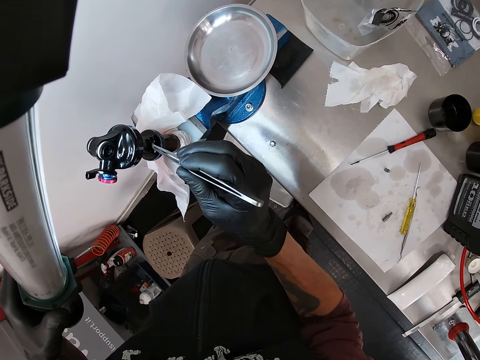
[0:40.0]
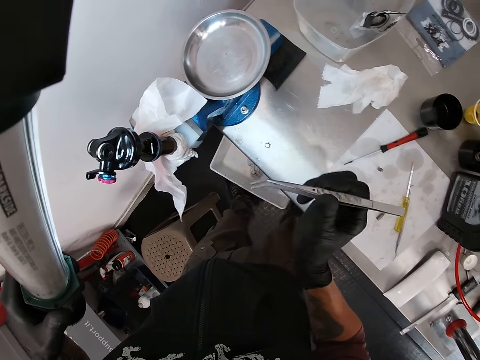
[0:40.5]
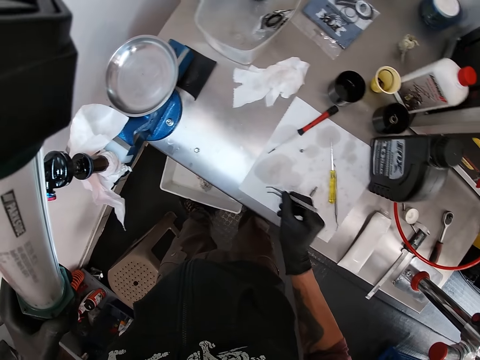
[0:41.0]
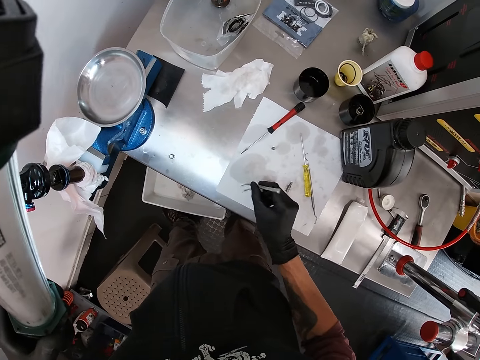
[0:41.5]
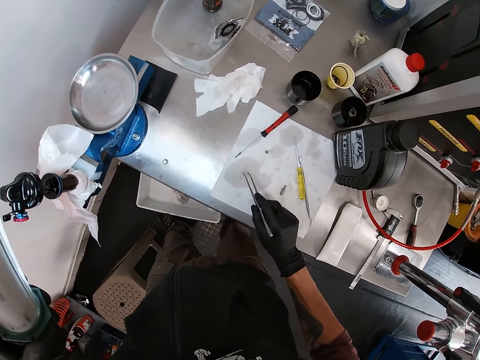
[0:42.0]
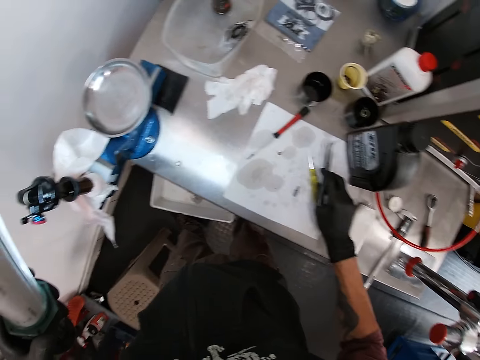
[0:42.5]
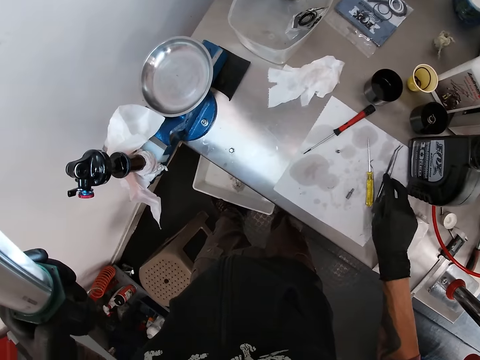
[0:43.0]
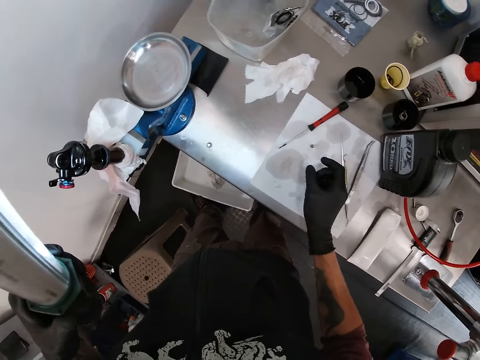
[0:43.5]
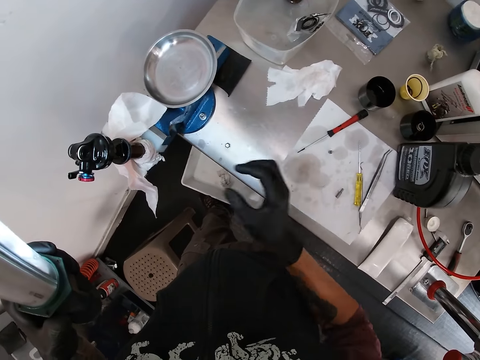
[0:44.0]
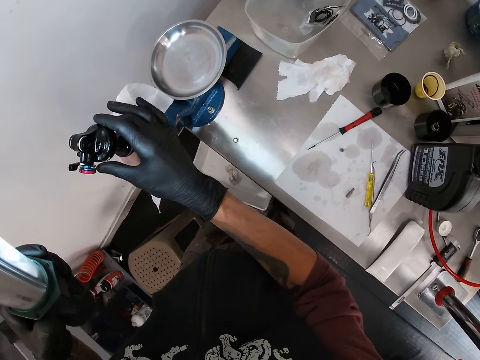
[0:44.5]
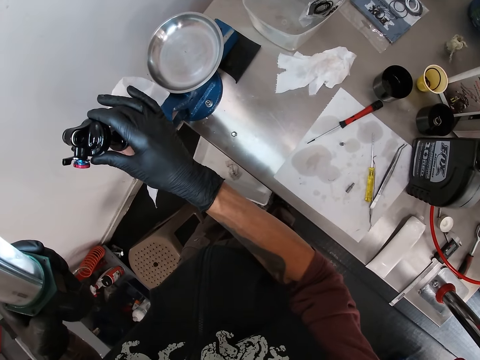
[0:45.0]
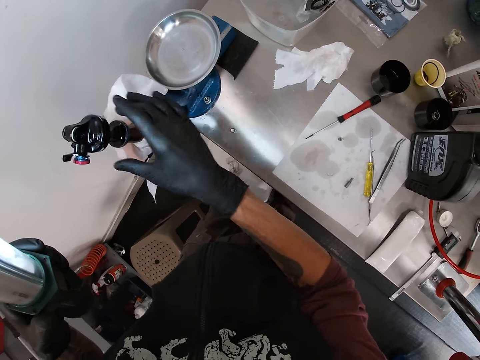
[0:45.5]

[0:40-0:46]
The camera wearer hits the tips of the picker on a white paper on the table with his right hand. He drops the picker on the paper on the table with his right hand. He holds the axle with his right hand. He touches something.

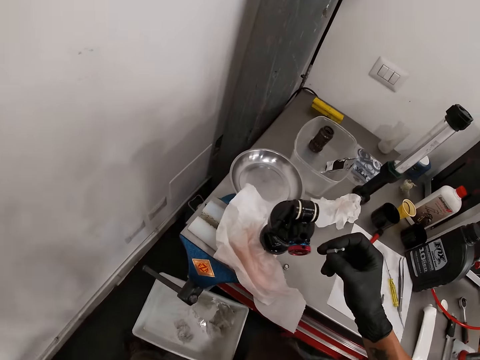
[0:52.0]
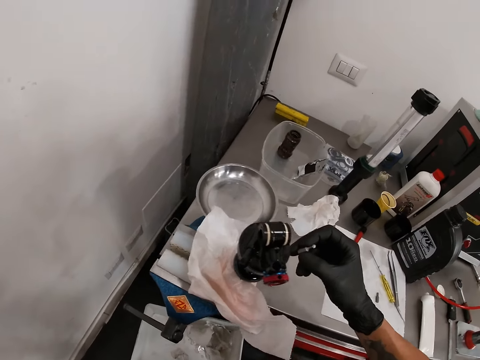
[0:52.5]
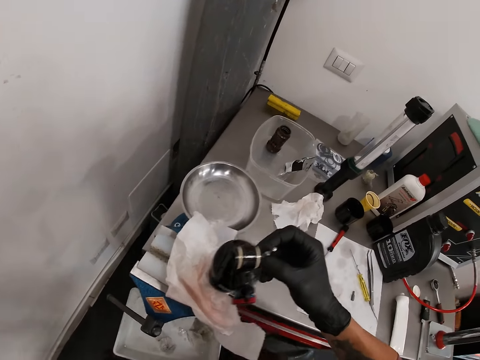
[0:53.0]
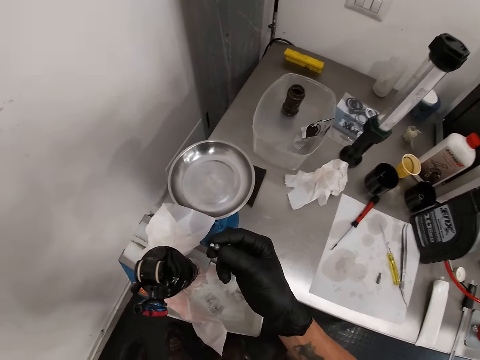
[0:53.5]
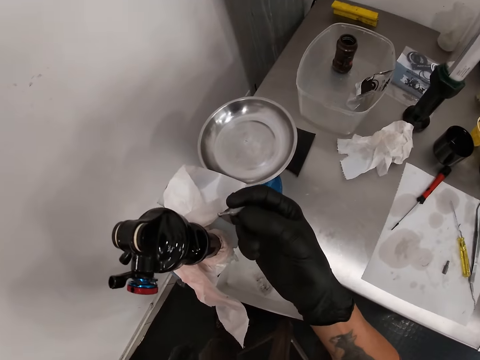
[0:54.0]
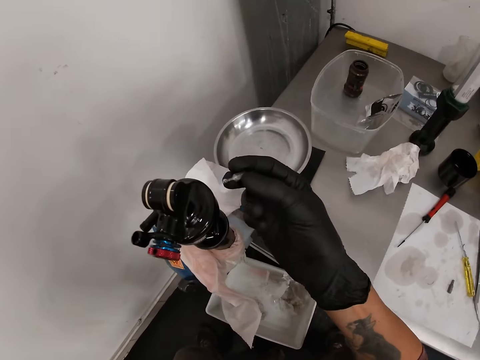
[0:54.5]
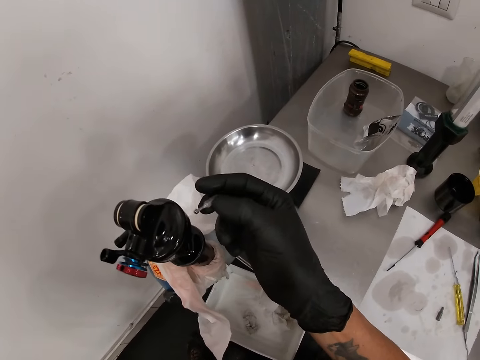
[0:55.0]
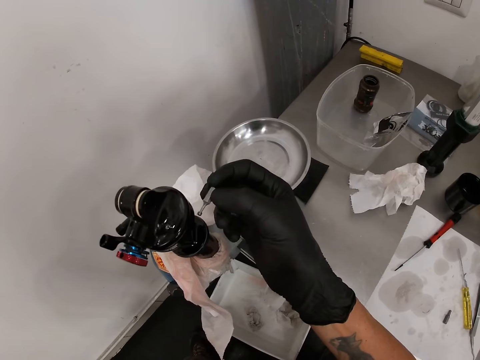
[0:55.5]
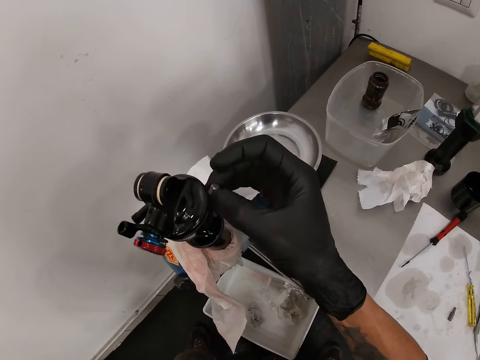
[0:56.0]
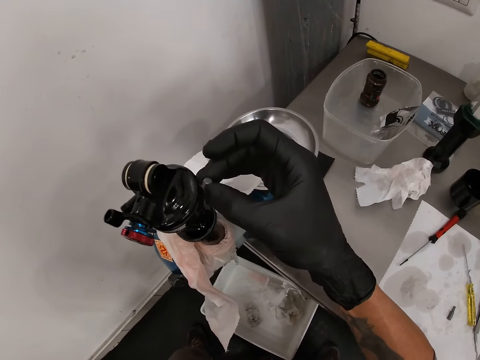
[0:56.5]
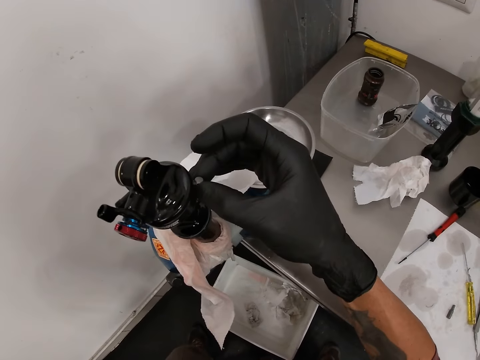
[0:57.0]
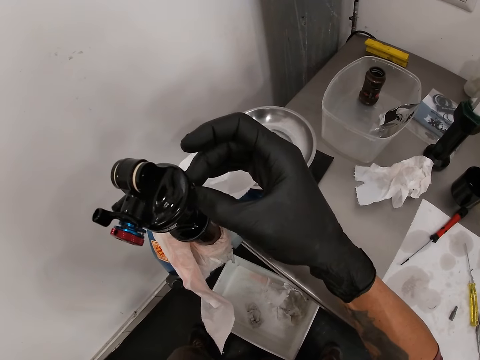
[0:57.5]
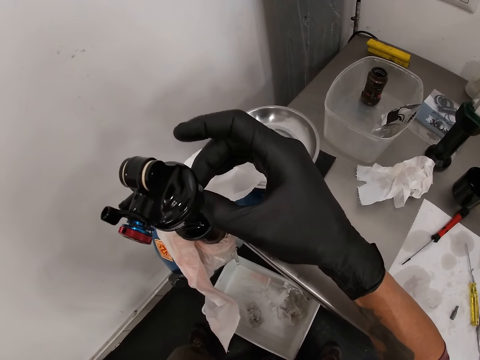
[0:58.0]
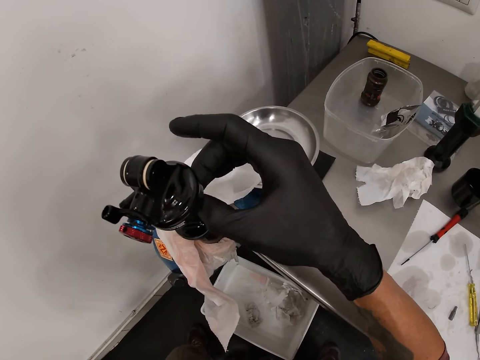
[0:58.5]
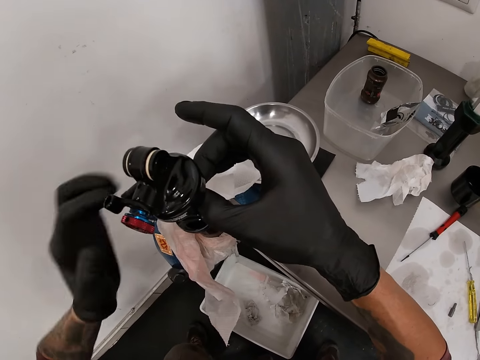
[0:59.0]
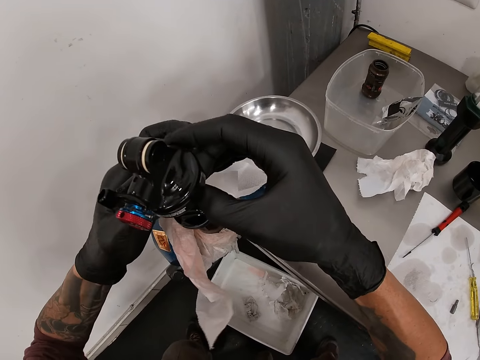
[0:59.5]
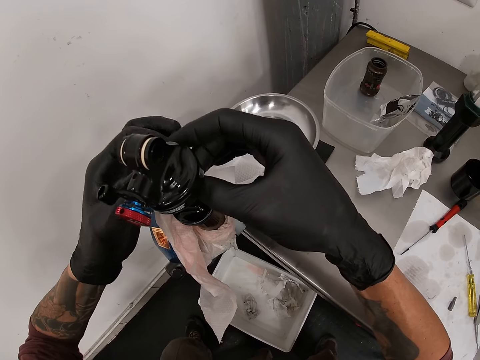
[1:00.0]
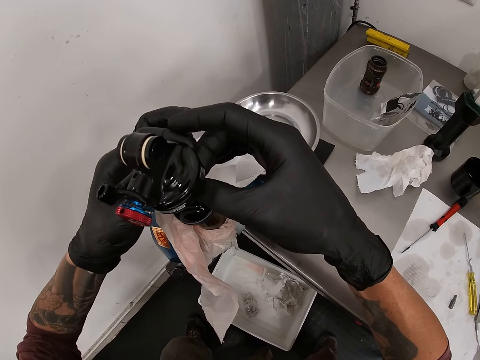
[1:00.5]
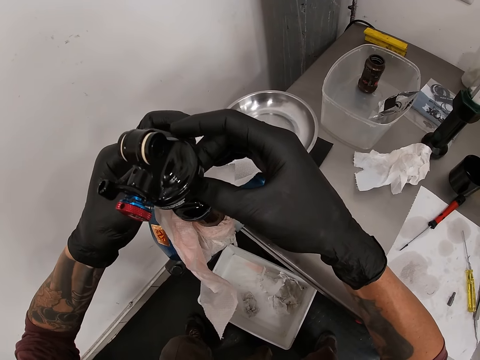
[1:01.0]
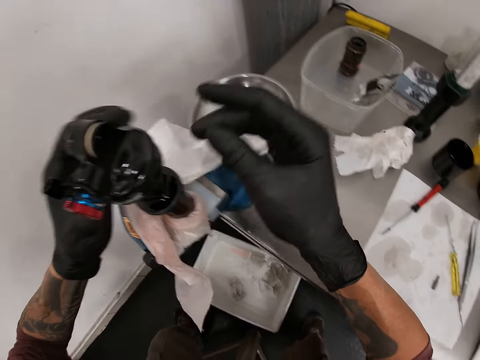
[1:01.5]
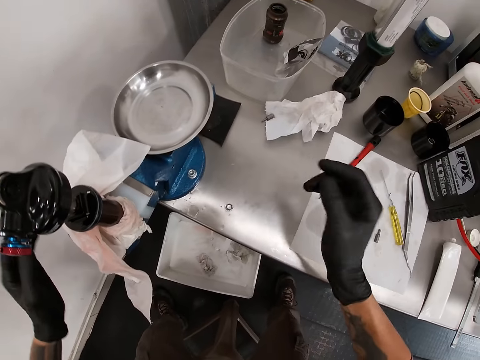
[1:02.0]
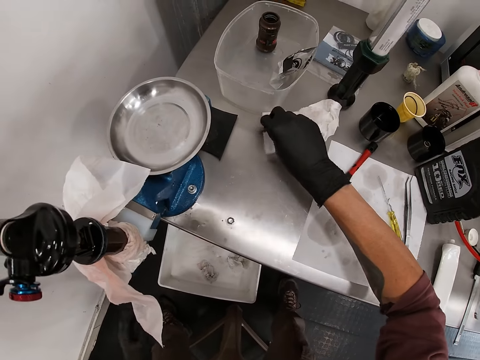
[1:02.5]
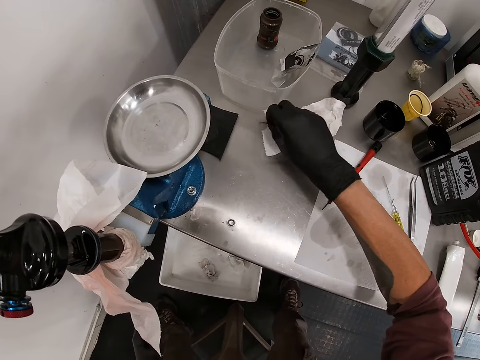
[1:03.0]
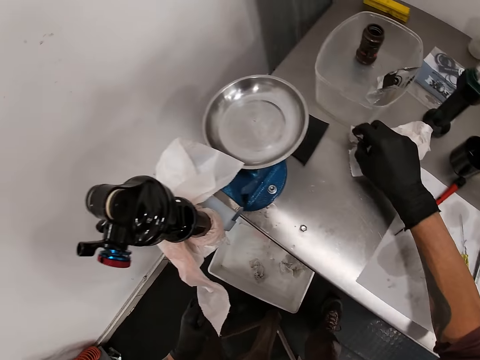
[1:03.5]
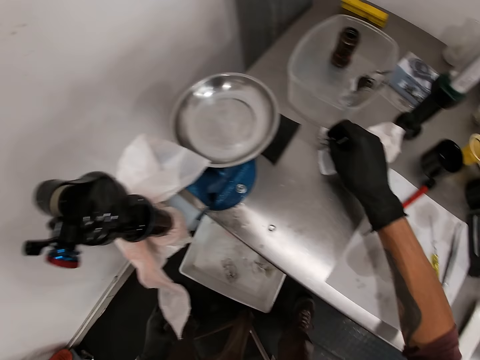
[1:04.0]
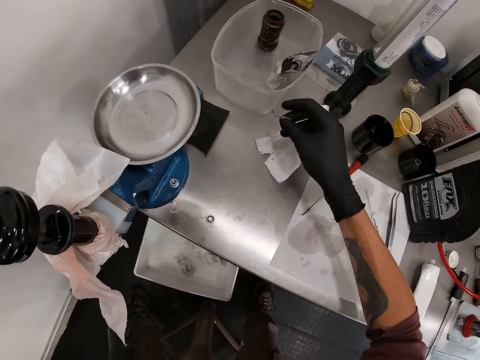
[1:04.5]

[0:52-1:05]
The camera wearer moves the stool with his leg. He fixes a screw into the axle with his right hand. He fixes the screw into the axle with both hands. The screw falls off his hands to the table. He picks the screw from the table with his right hand.

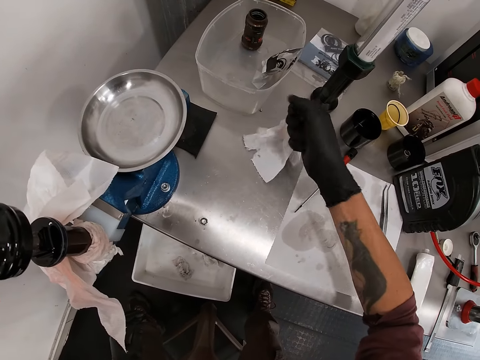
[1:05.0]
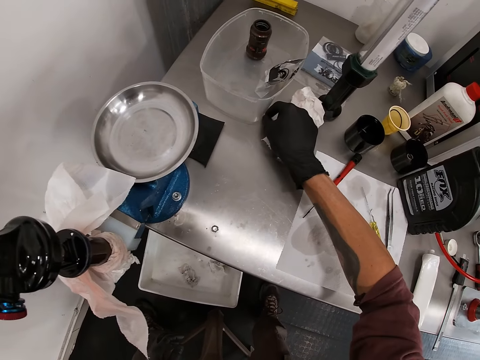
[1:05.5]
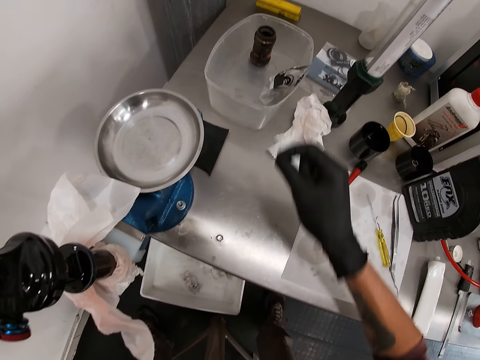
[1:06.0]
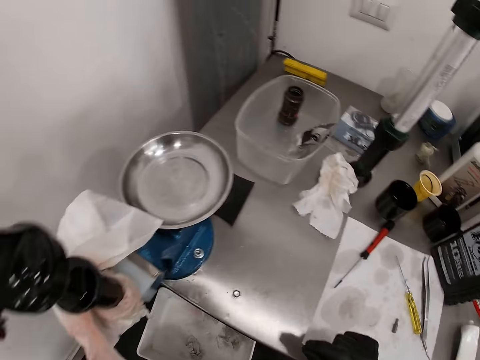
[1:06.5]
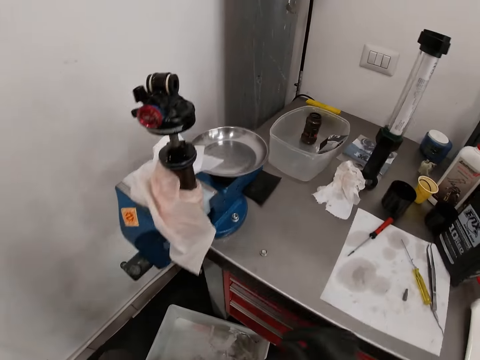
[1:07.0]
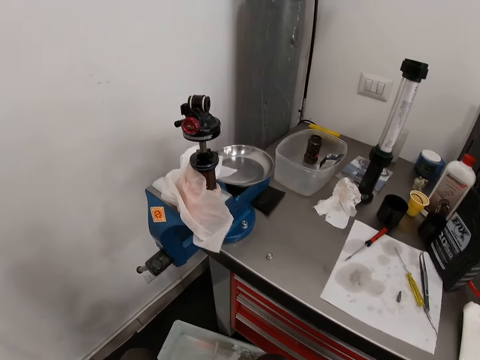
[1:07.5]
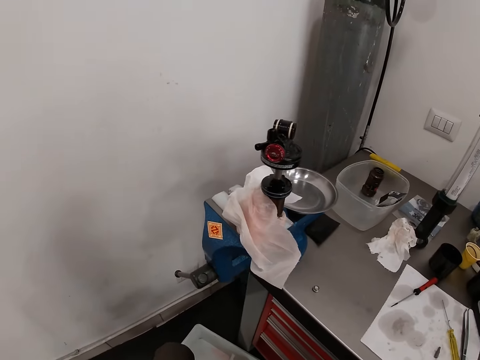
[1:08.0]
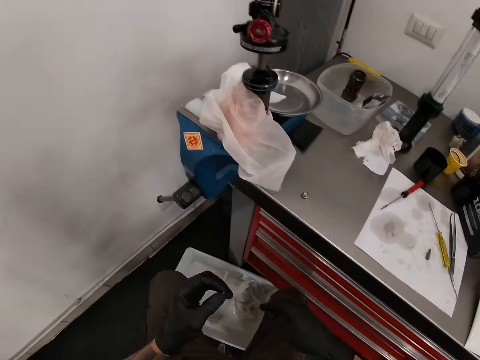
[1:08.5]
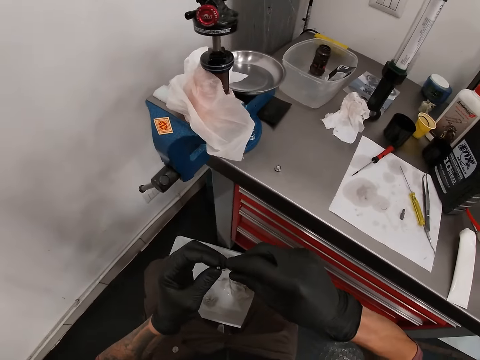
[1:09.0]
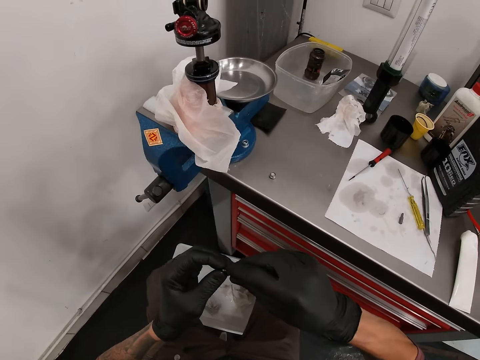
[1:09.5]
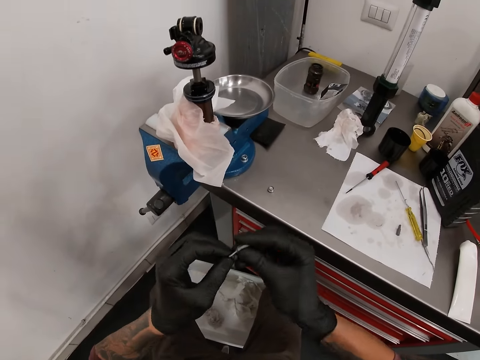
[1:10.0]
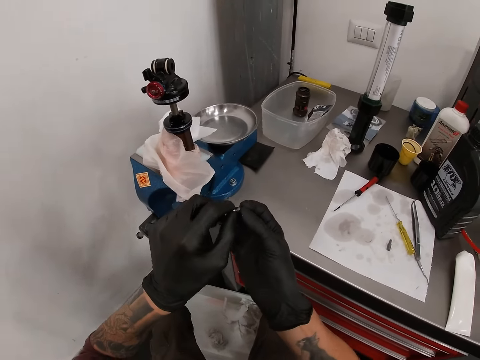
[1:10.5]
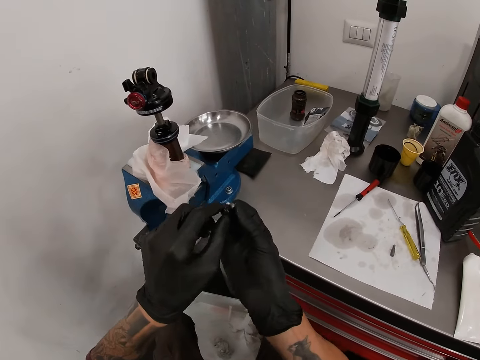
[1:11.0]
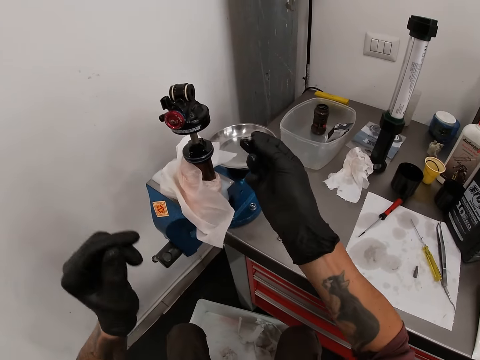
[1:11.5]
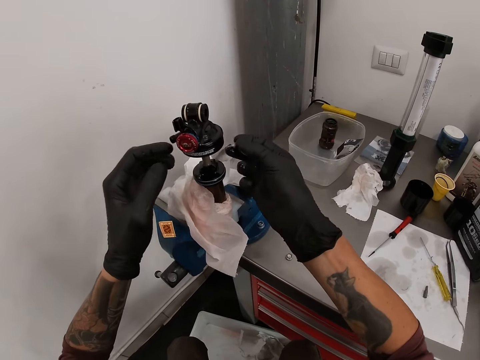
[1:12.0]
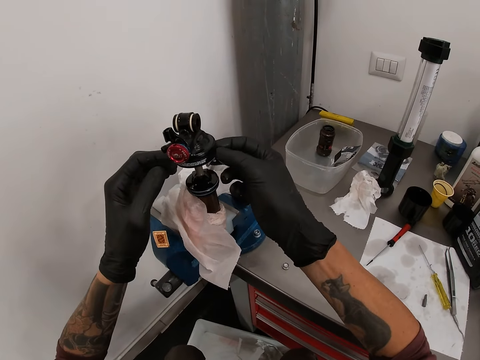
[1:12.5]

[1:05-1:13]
The camera wearer picks a screw from the table with his right hand. He pulls a tray on the floor with his left hand. He joins two screws together with both hands. He fixes the screws into the axle with both hands.
